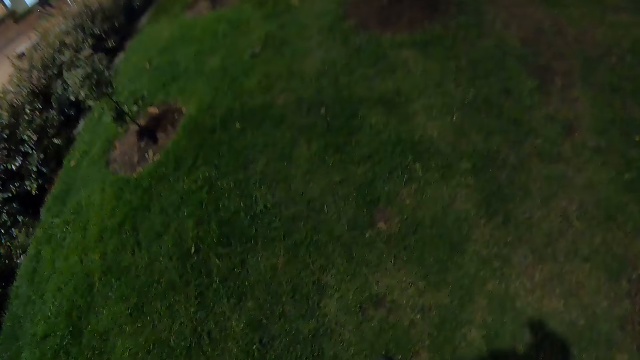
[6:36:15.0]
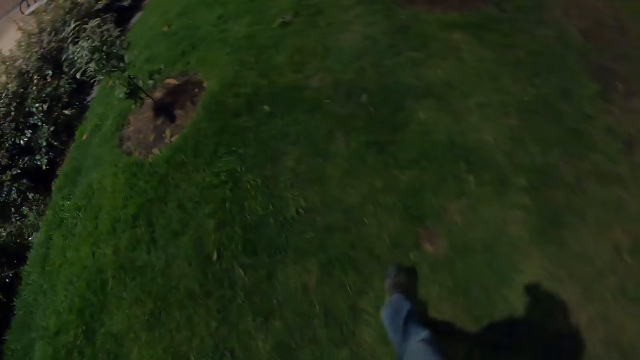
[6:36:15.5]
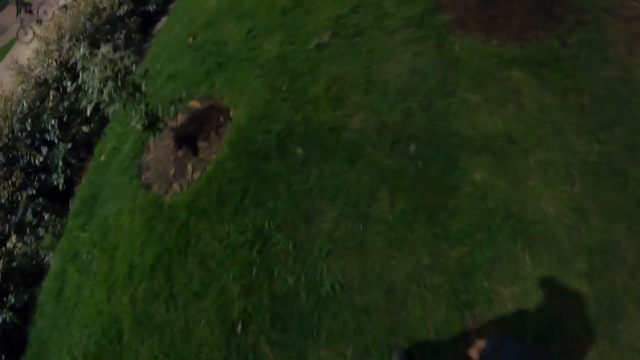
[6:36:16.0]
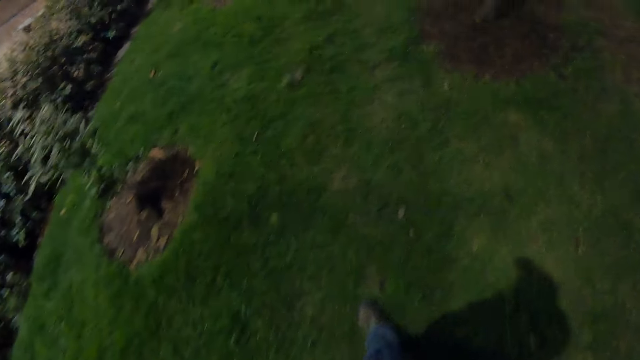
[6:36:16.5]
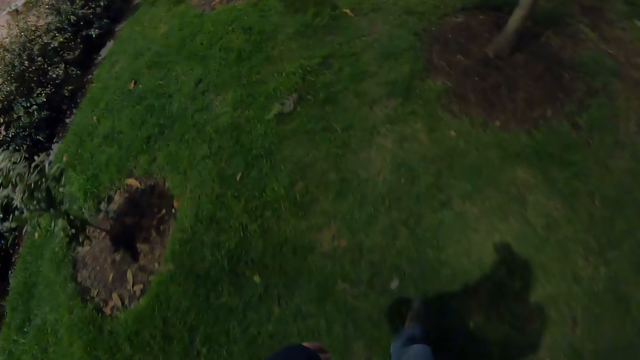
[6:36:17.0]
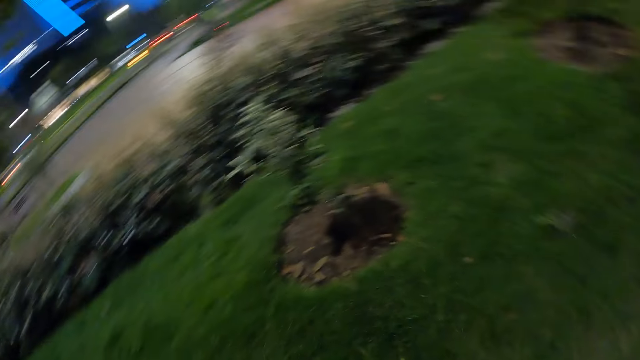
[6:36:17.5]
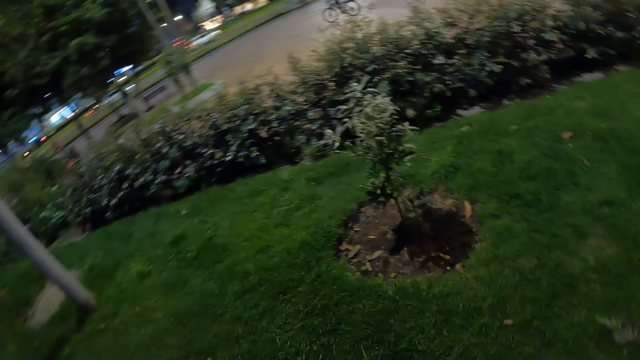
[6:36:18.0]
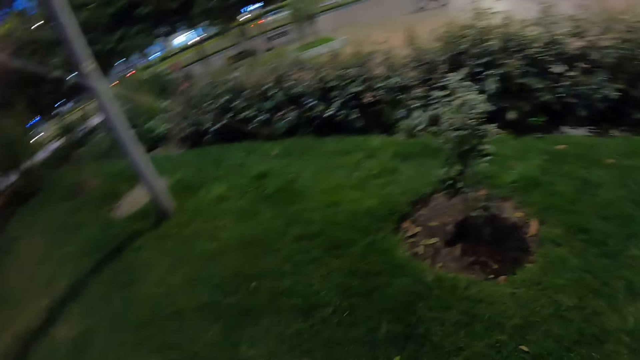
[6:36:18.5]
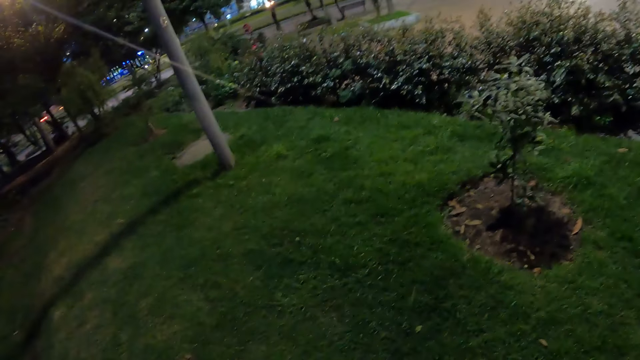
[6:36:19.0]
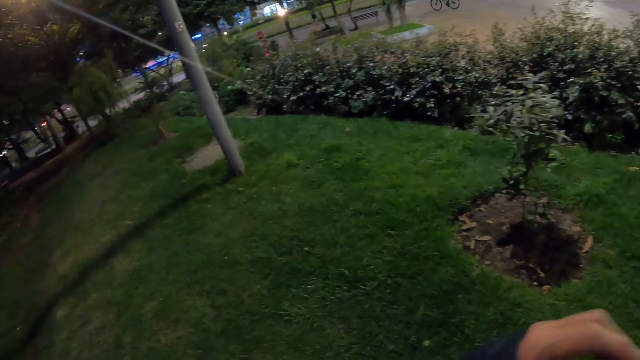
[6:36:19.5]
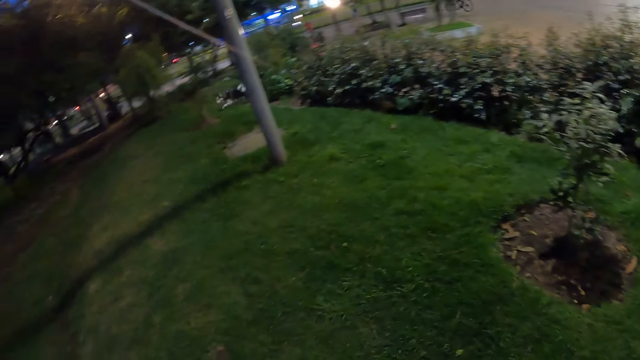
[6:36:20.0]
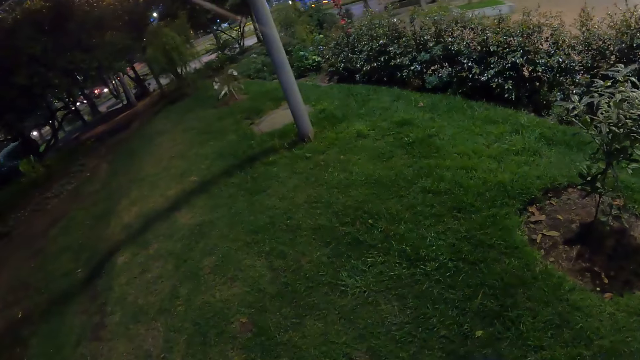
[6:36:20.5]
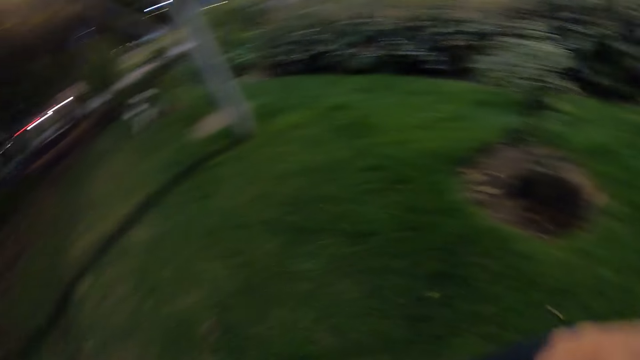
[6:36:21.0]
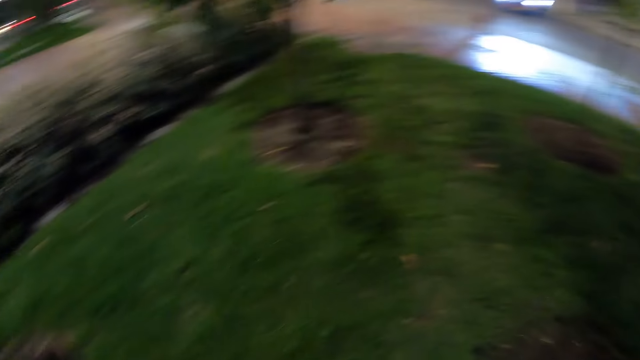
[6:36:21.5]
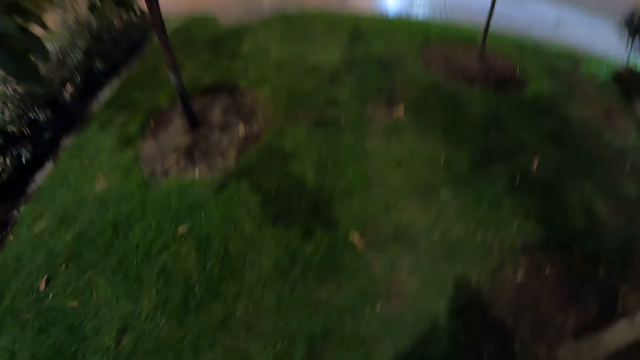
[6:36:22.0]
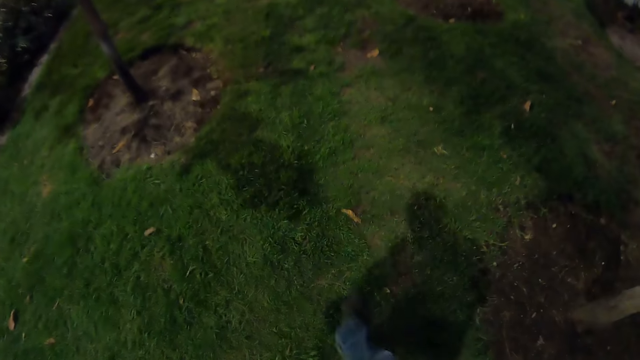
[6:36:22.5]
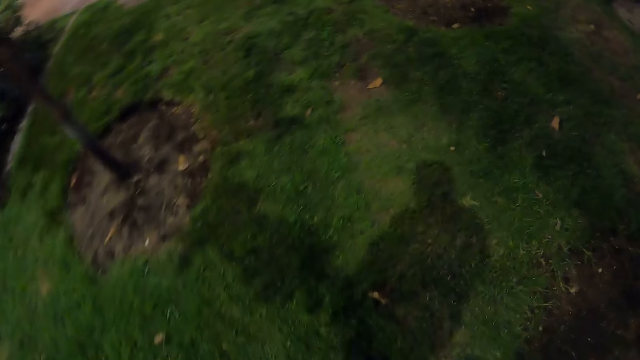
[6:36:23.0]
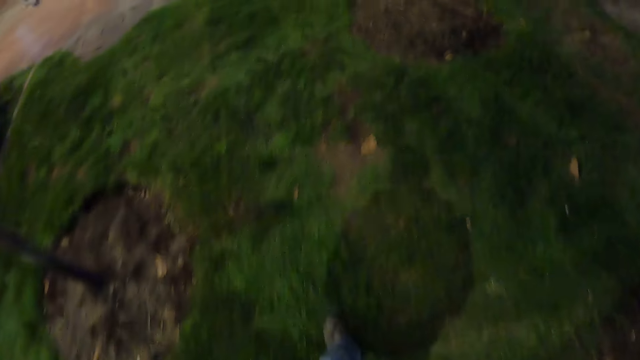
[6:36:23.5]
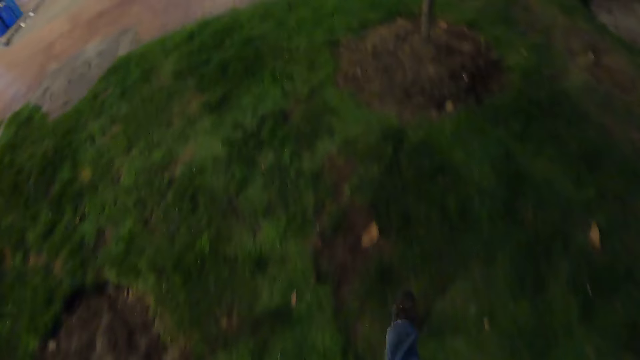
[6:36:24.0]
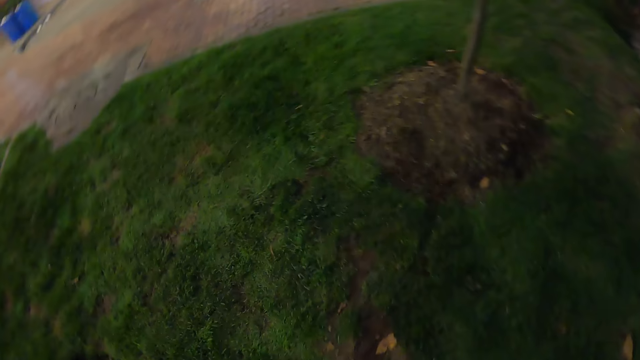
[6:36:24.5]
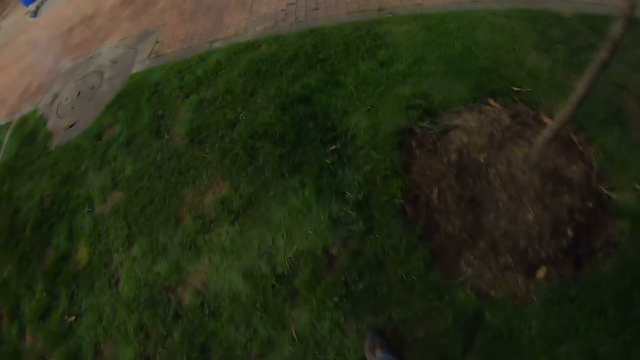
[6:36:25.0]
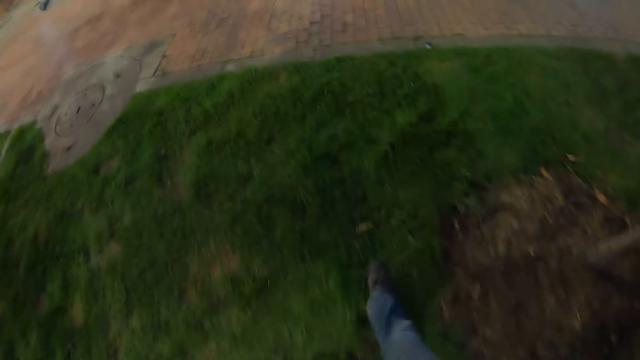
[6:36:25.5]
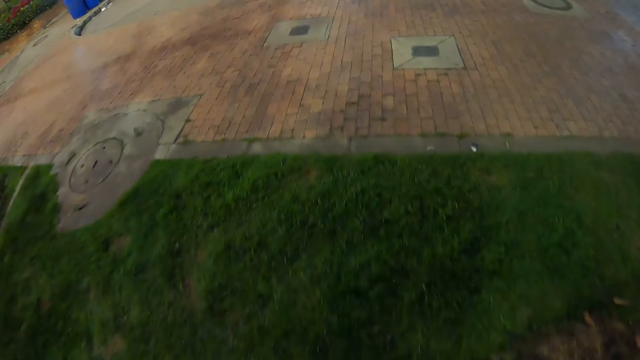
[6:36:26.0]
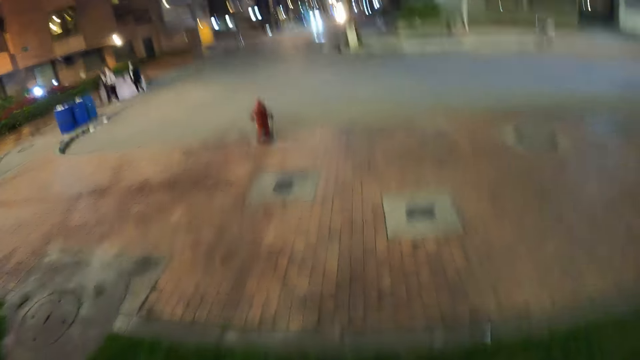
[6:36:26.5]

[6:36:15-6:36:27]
The camera wearer looks around the street. They walk around.

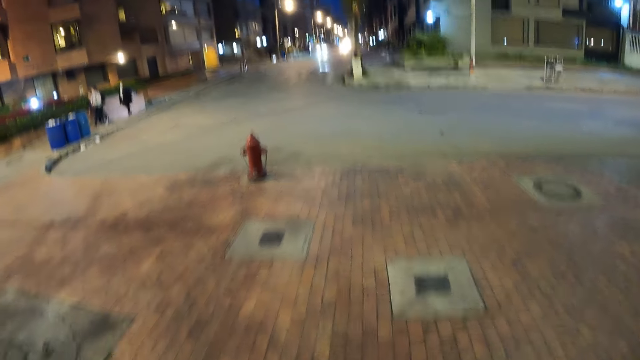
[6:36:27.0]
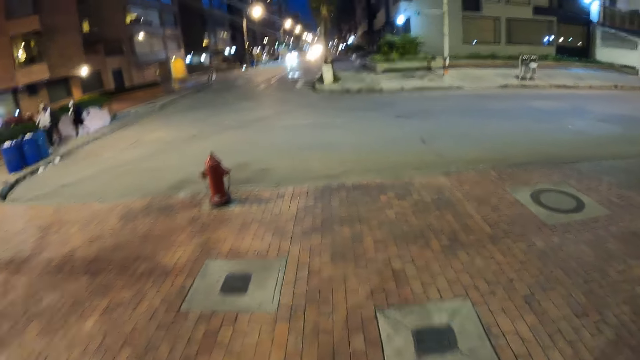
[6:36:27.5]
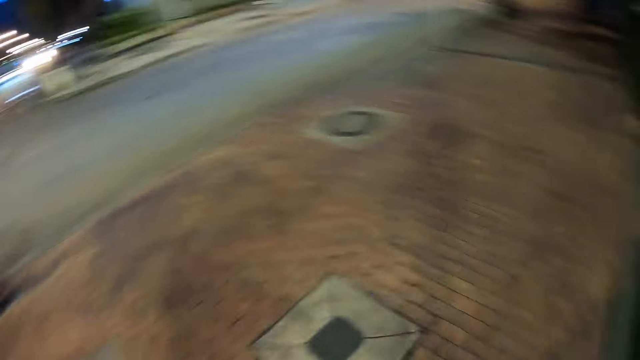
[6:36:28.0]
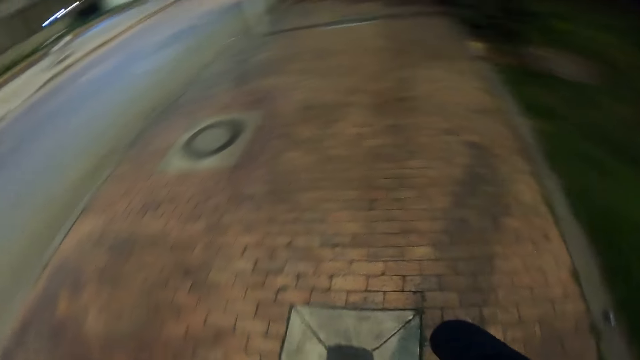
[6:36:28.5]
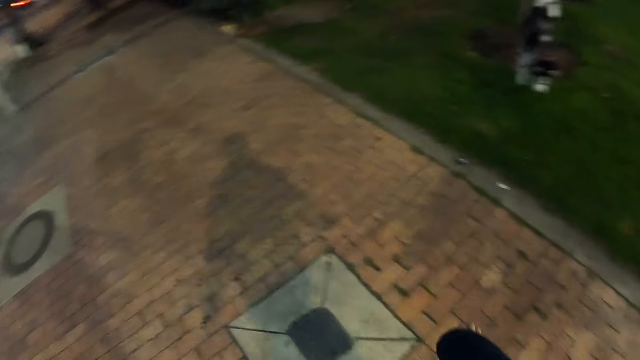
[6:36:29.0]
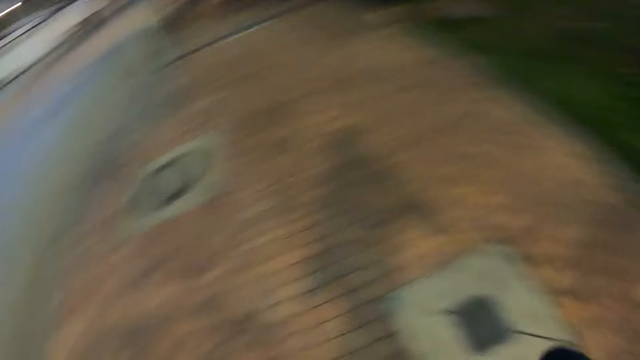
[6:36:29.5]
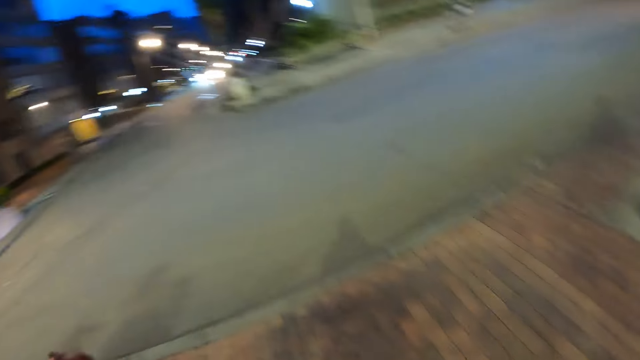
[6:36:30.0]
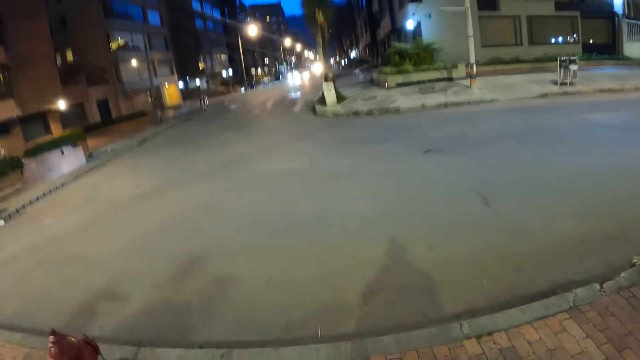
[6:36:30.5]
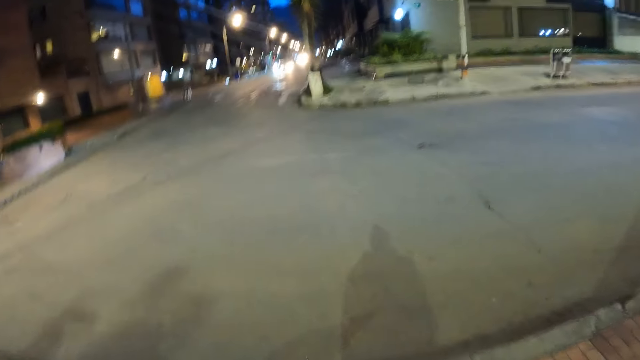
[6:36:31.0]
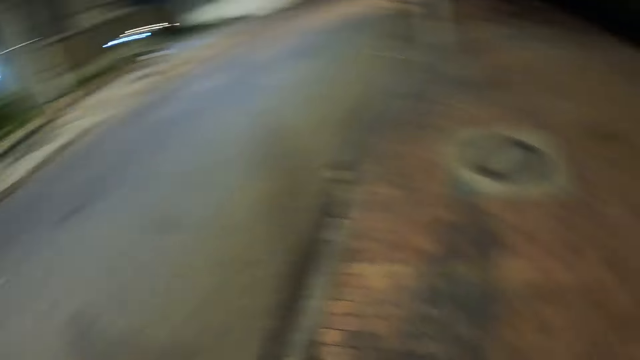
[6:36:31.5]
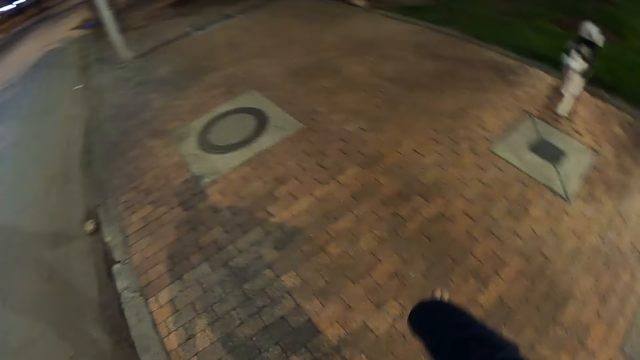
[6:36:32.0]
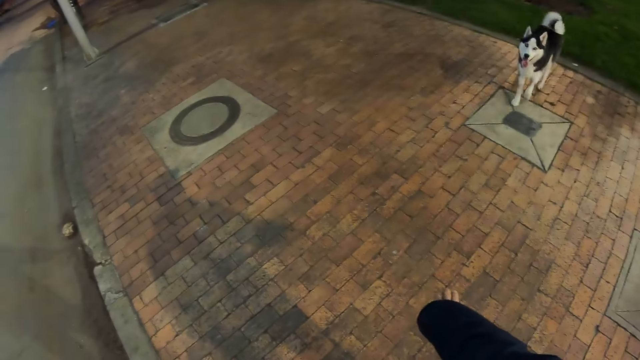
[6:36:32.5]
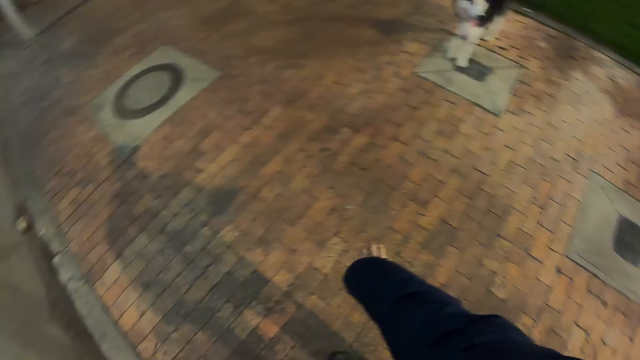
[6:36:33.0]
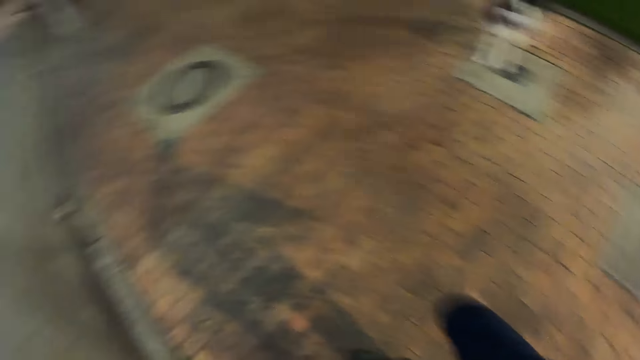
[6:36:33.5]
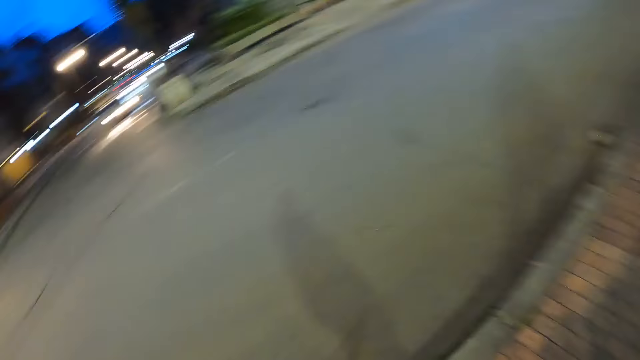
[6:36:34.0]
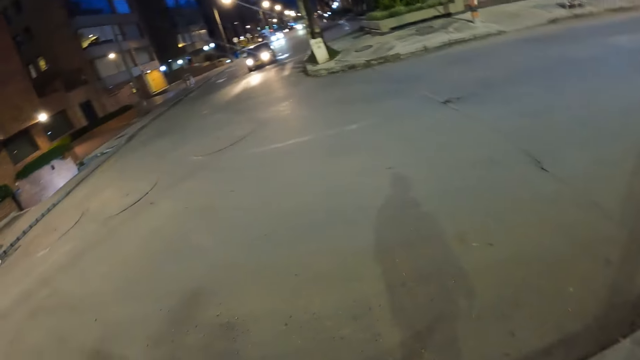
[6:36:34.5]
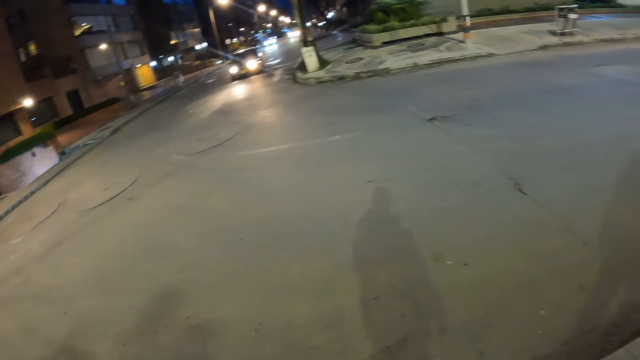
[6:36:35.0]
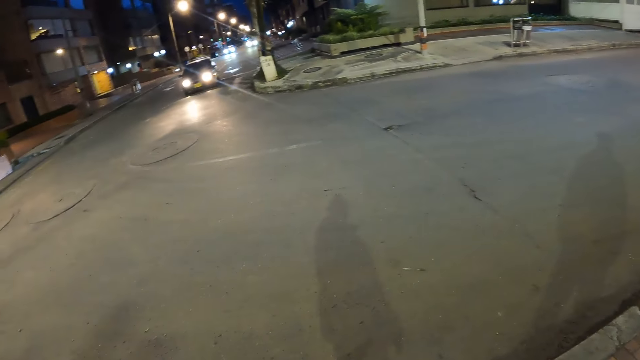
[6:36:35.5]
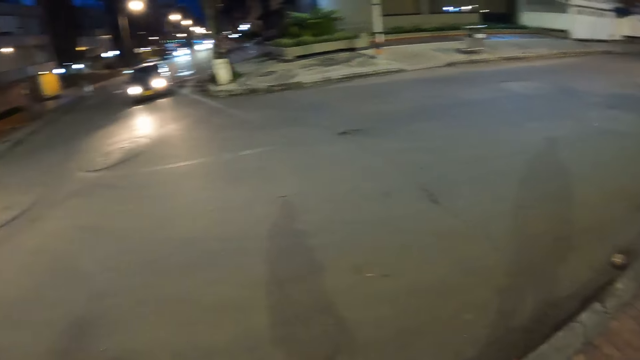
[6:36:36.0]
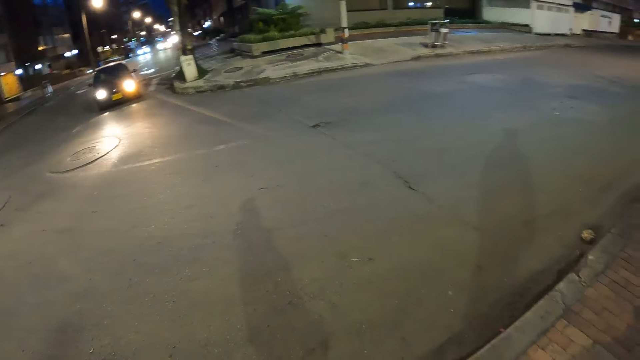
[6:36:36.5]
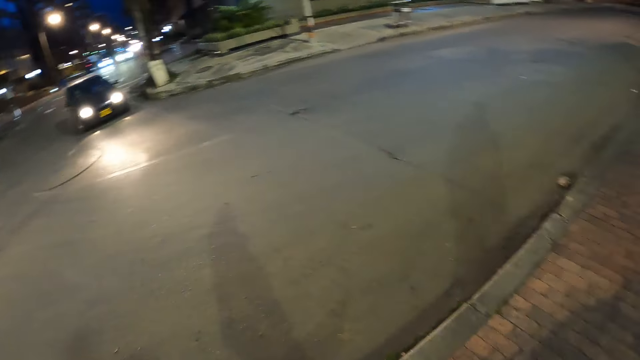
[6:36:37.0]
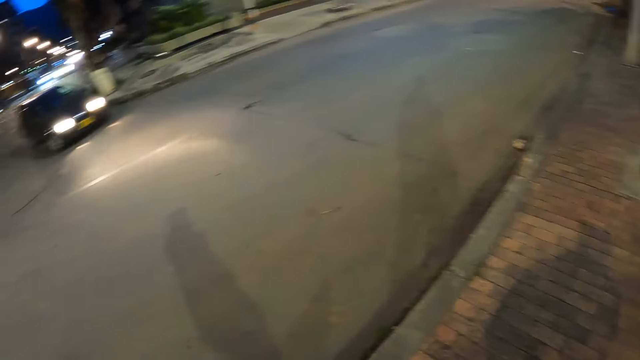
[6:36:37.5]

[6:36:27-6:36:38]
The camera wearer looks around the street.
